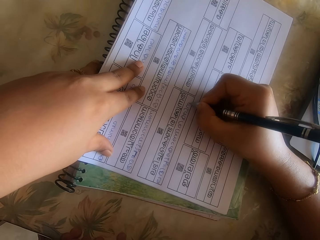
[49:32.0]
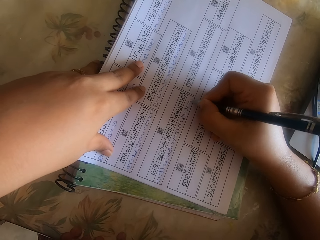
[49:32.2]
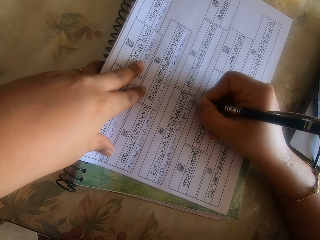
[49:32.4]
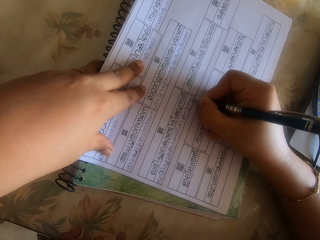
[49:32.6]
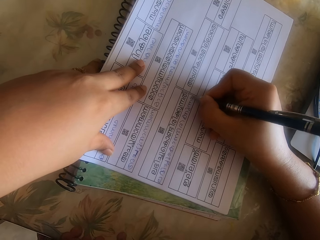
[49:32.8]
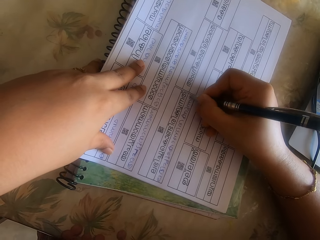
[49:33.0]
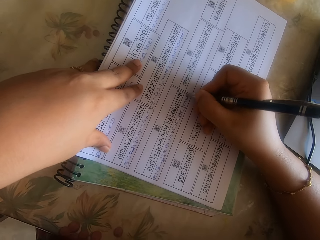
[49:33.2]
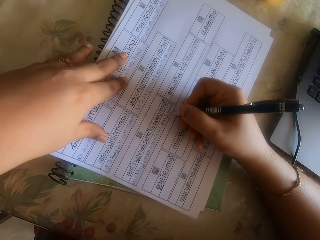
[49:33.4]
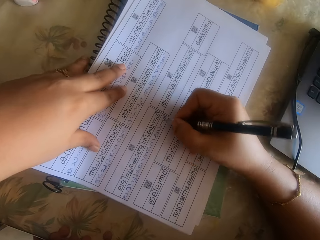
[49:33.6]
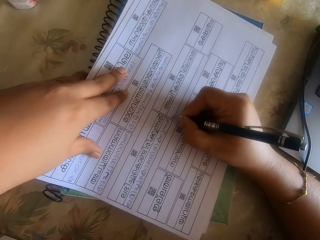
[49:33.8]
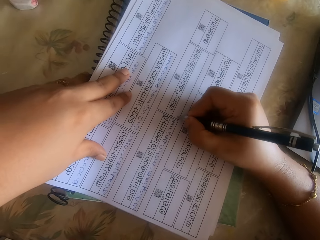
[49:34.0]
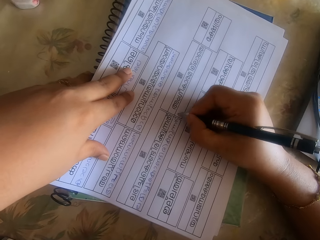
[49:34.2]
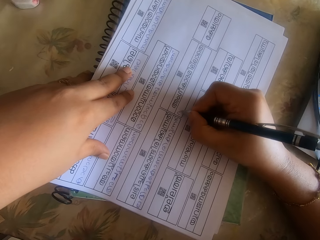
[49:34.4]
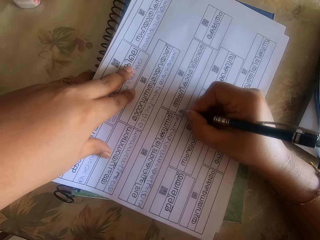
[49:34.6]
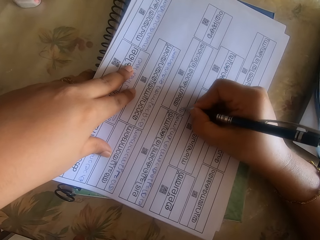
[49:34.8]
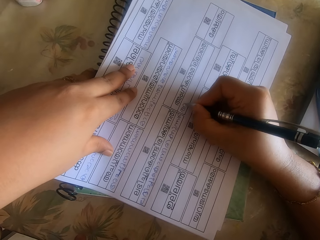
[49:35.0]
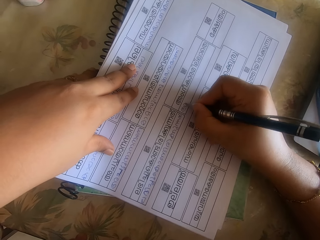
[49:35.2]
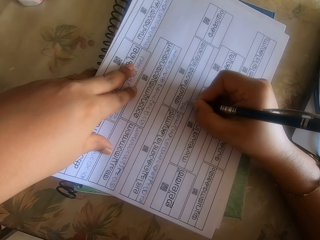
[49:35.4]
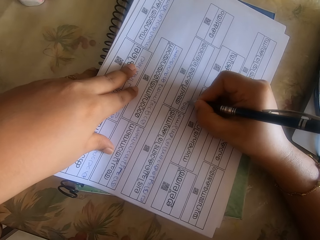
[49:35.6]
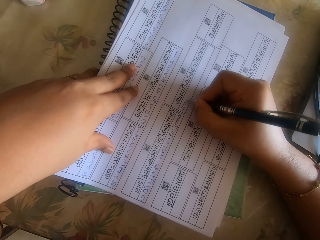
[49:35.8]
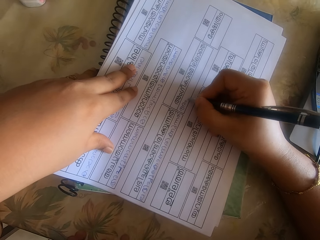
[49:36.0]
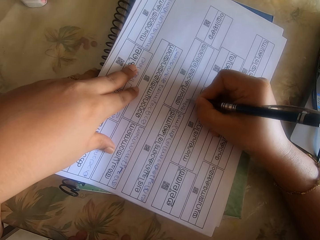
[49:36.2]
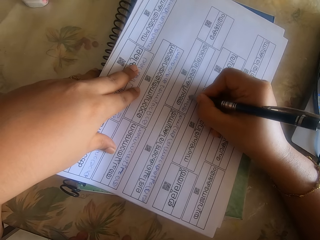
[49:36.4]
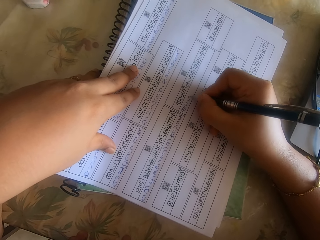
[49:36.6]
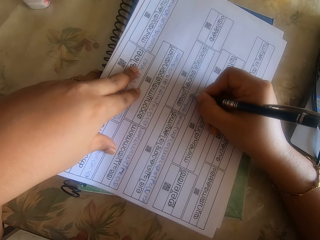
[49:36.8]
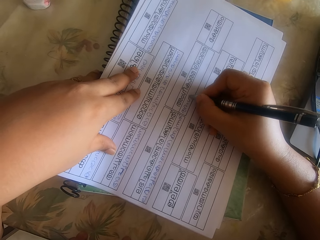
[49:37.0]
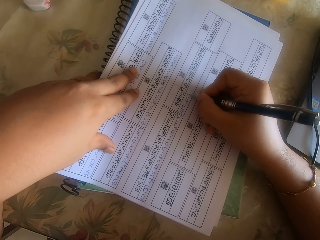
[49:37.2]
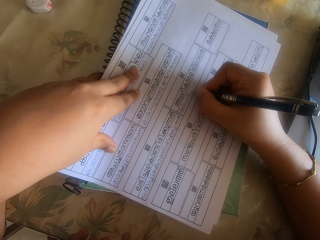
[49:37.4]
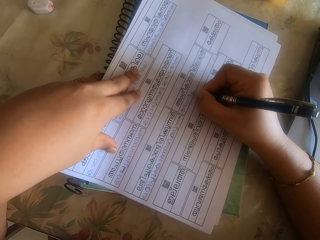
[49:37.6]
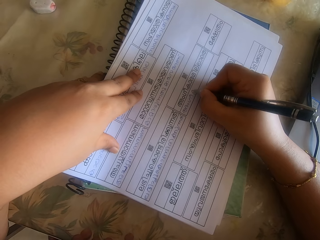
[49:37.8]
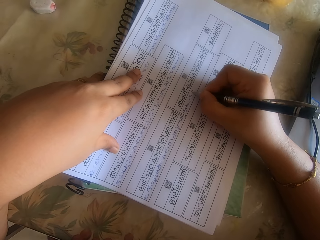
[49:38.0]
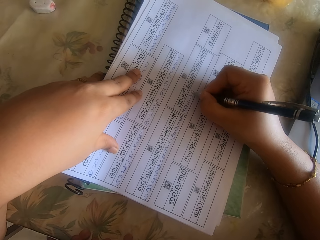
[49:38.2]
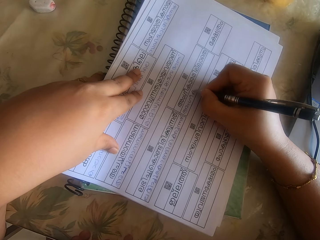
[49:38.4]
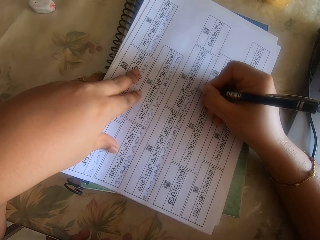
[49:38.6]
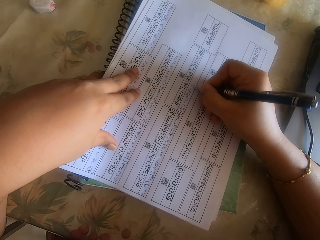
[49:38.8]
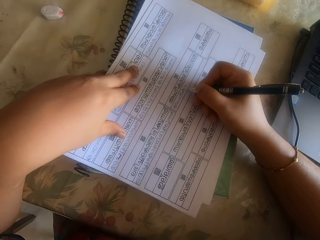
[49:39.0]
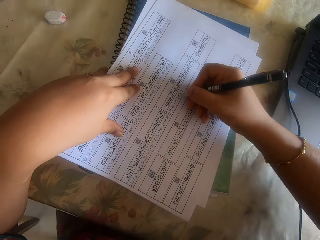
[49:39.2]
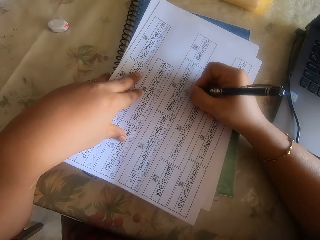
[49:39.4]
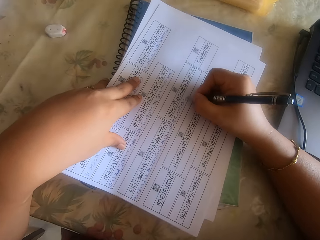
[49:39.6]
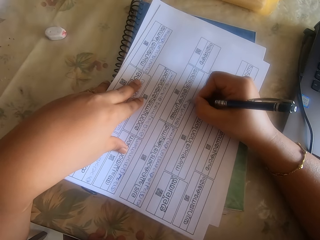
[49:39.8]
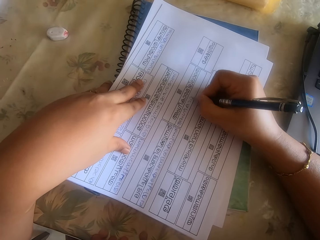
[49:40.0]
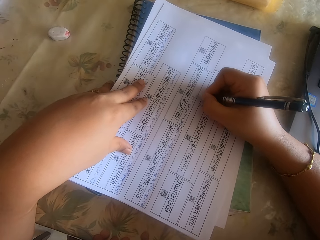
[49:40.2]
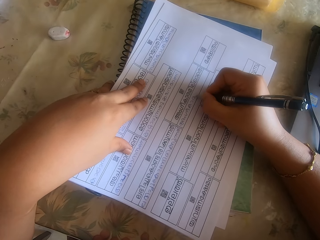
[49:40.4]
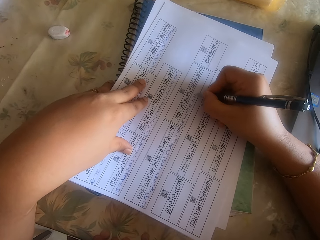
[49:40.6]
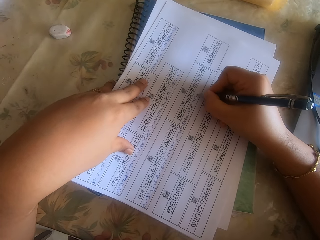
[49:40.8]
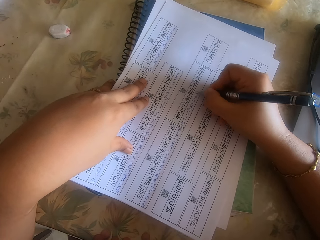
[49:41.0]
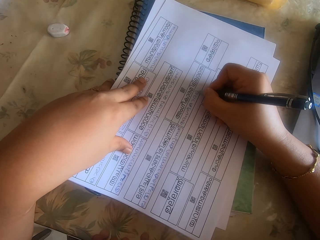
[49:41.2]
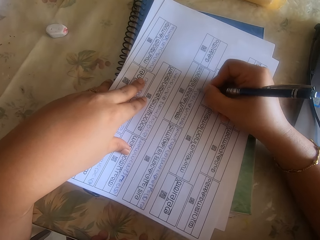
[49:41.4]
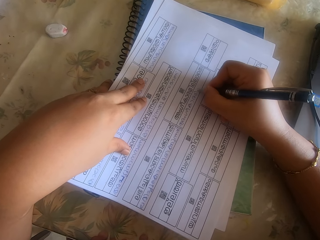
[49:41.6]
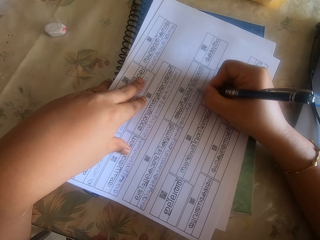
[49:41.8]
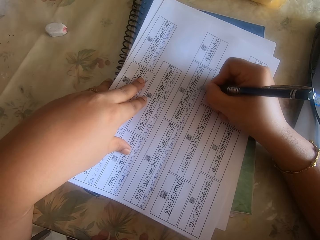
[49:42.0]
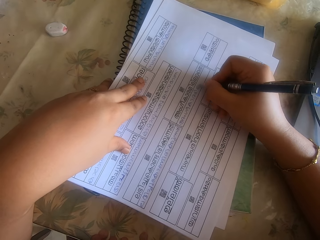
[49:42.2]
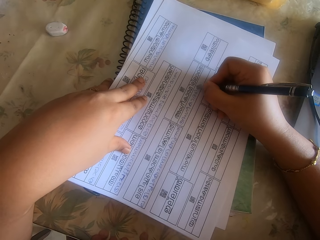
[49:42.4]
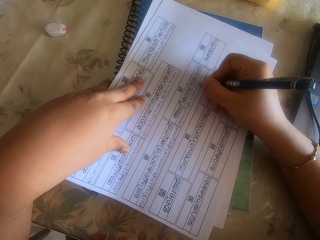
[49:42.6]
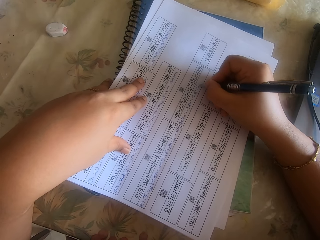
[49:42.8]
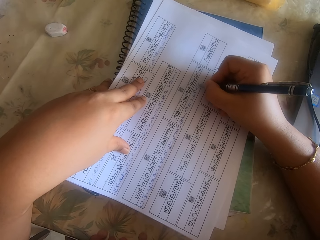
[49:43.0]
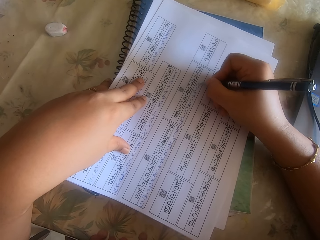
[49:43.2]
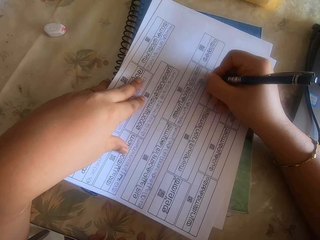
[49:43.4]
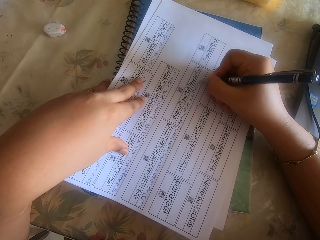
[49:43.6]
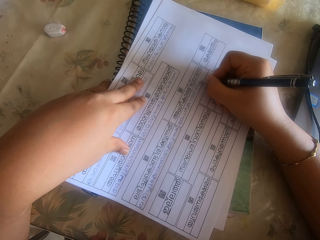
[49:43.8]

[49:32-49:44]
The camera wearer moves the paper on the book on the table with her right hand. She moves the book. She writes on the paper on the book on the table with the pen in her right hand. She moves the paper on the book on the table with her right hand. She writes on the paper on the book on the table with the pen in her right hand.

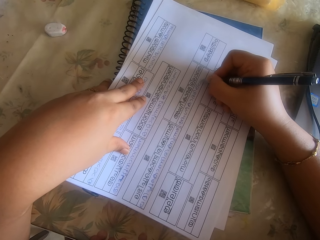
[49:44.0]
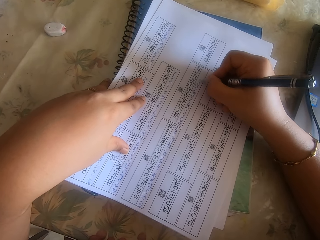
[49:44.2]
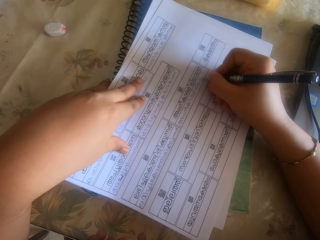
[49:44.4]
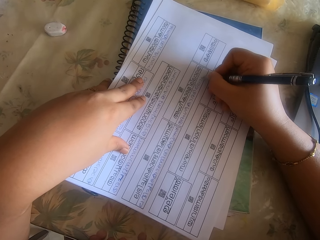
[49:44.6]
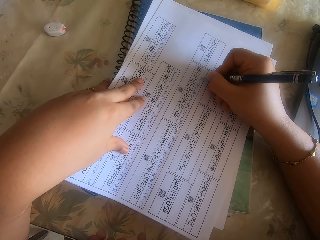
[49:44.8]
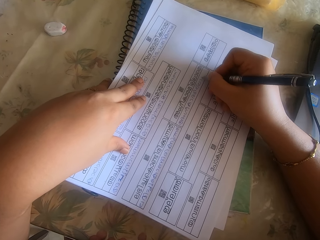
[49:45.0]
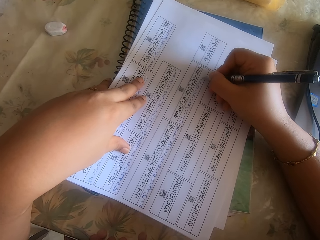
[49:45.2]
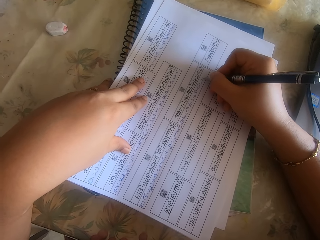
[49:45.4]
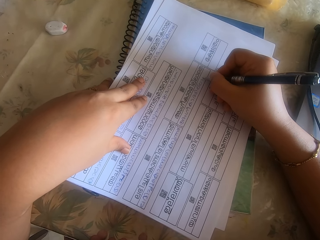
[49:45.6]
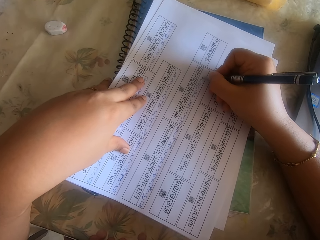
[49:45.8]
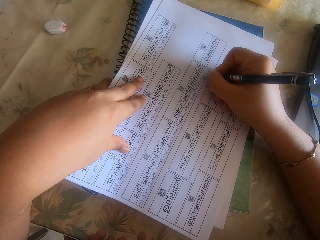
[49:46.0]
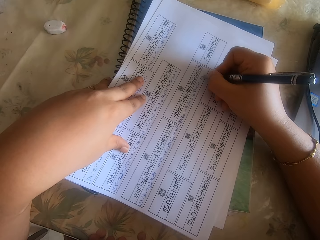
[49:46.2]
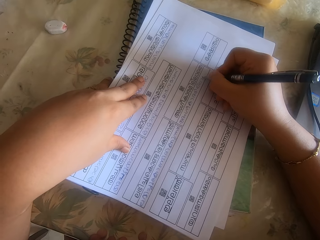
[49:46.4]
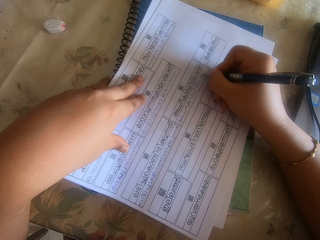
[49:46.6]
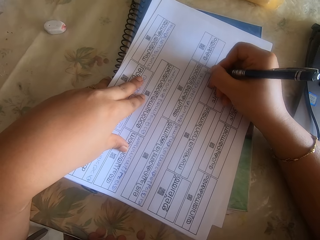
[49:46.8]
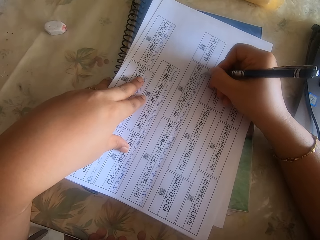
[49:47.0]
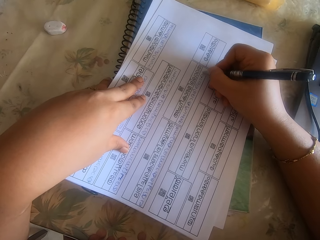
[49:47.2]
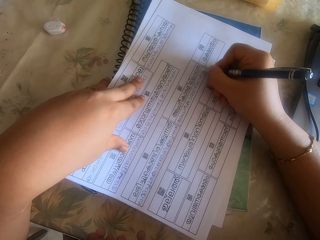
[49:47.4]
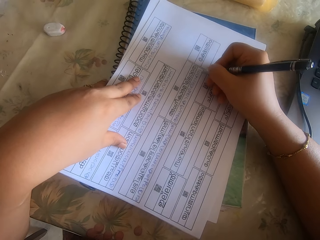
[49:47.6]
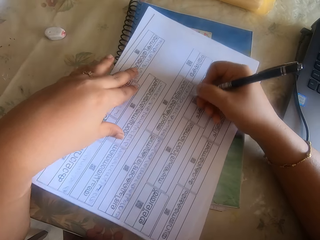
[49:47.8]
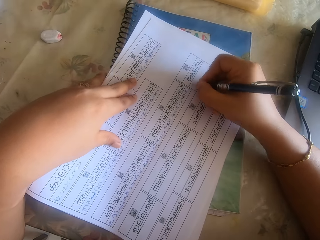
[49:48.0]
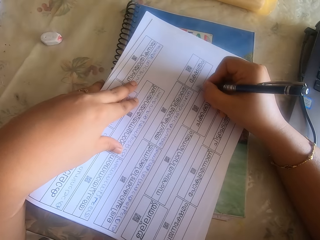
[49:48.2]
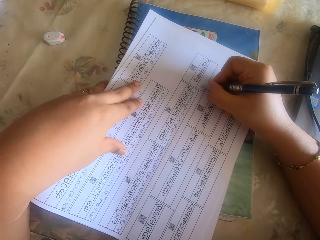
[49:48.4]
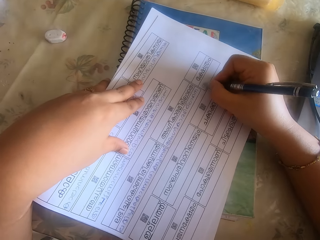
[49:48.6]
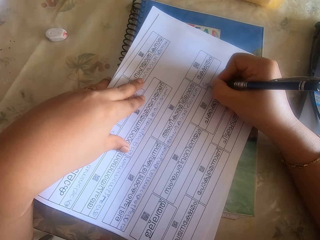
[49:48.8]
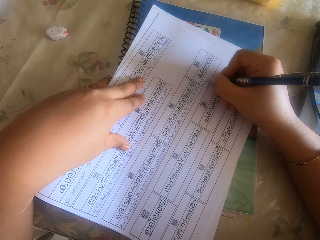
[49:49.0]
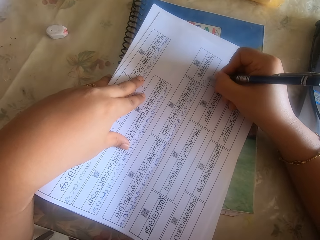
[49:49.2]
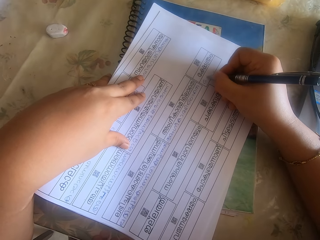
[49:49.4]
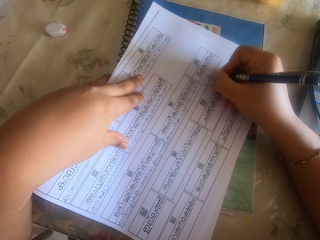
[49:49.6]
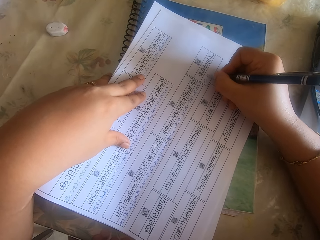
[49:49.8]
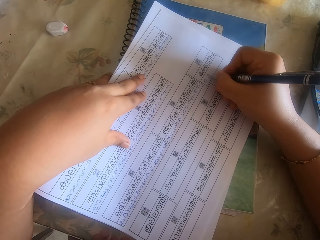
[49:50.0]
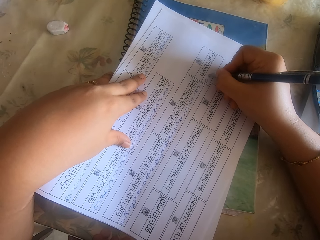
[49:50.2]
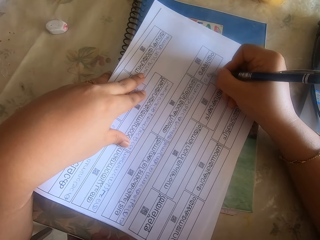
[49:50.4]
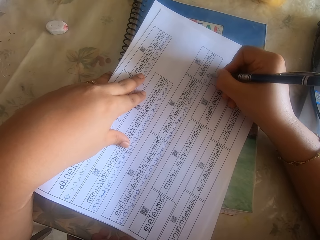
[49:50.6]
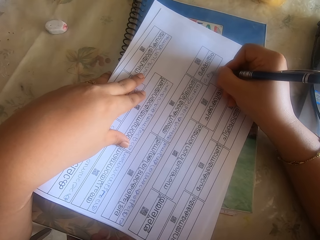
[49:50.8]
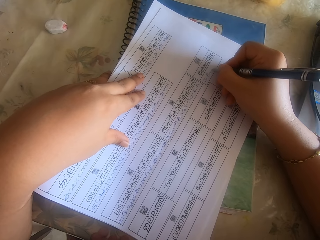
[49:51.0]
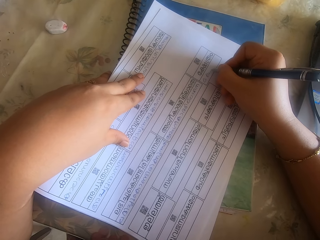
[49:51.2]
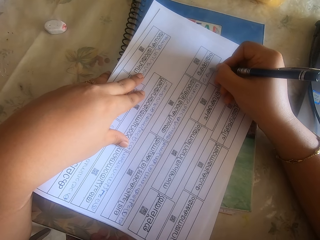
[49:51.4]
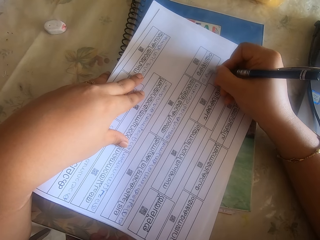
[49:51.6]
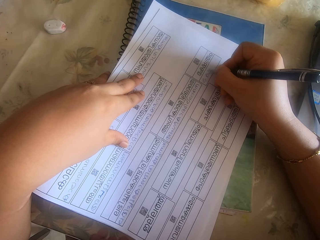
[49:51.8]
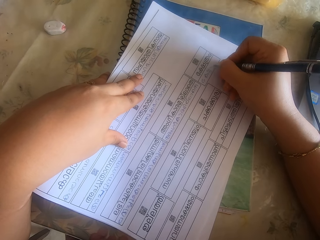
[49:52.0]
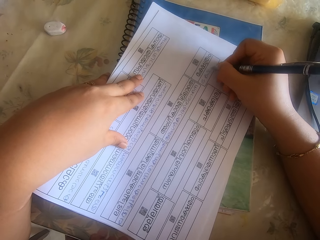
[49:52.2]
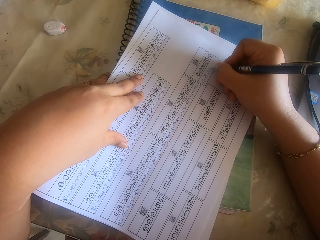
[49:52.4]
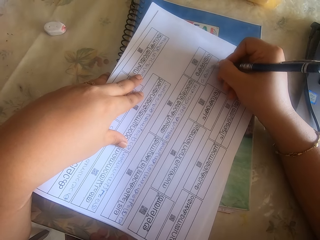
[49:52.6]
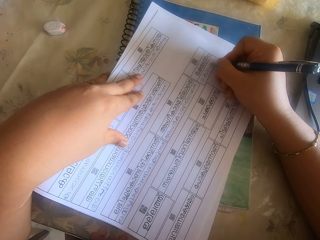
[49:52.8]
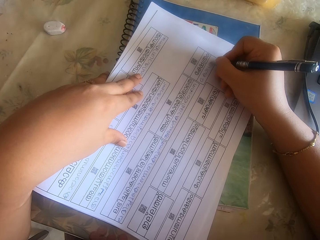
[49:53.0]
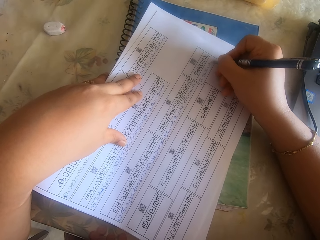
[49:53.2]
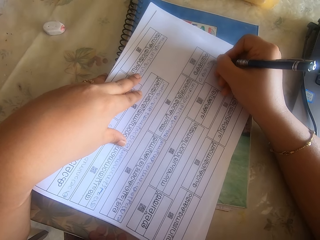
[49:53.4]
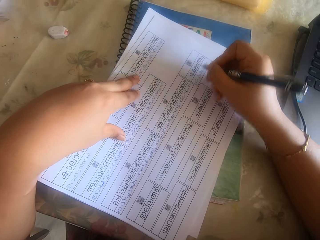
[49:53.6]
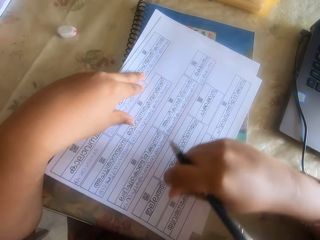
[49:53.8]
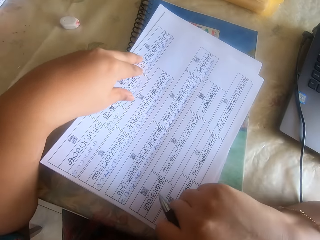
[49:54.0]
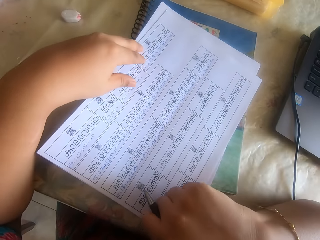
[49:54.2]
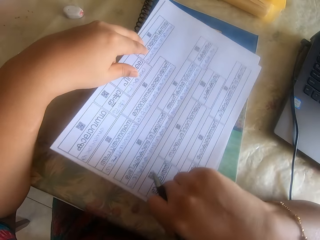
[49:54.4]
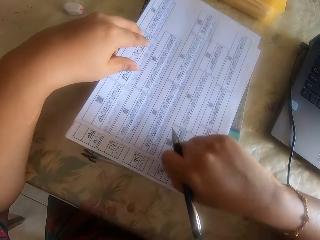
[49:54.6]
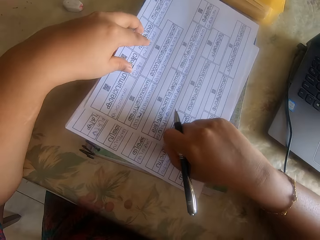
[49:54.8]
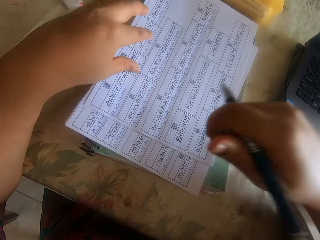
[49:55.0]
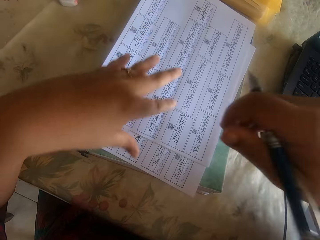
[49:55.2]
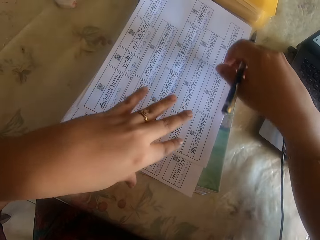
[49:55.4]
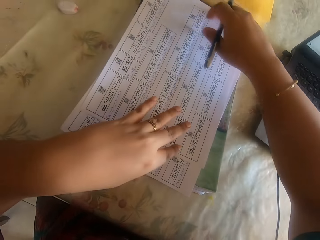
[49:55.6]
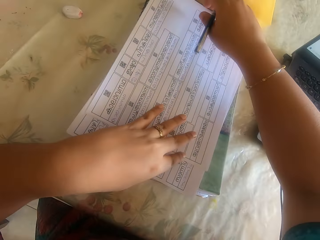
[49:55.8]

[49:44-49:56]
The camera wearer moves the paper on the book on the table with her right hand. She moves the book. She writes on the paper on the book on the table with the pen in her right hand. She moves the paper on the book on the table with her right hand.
